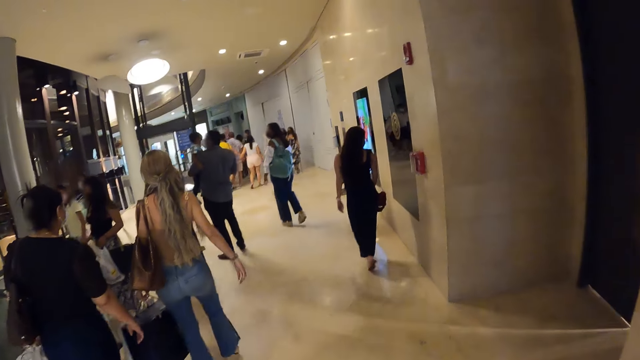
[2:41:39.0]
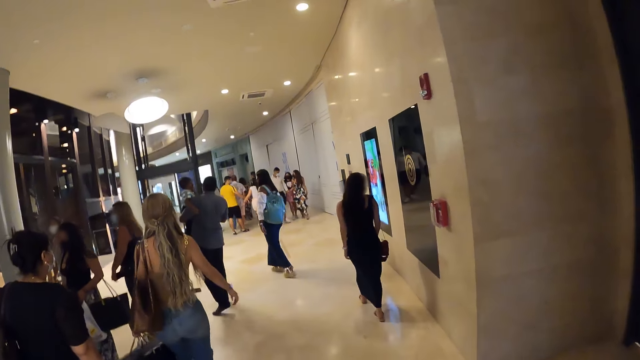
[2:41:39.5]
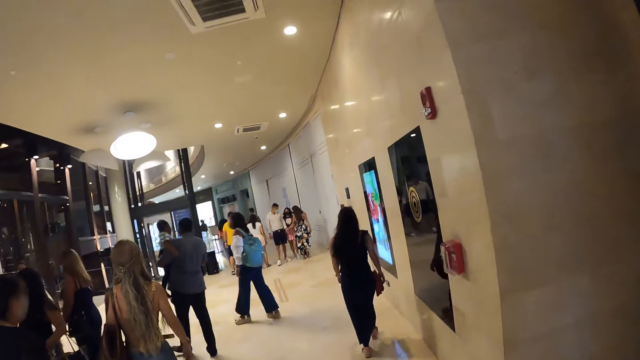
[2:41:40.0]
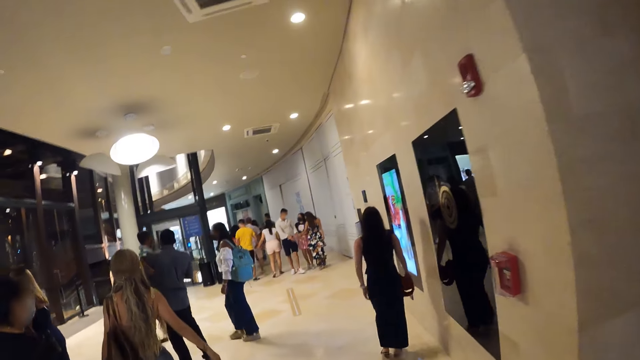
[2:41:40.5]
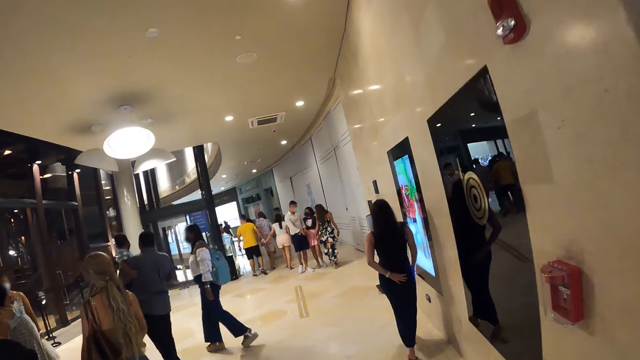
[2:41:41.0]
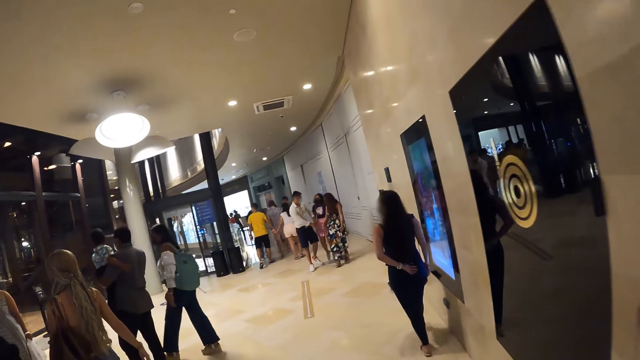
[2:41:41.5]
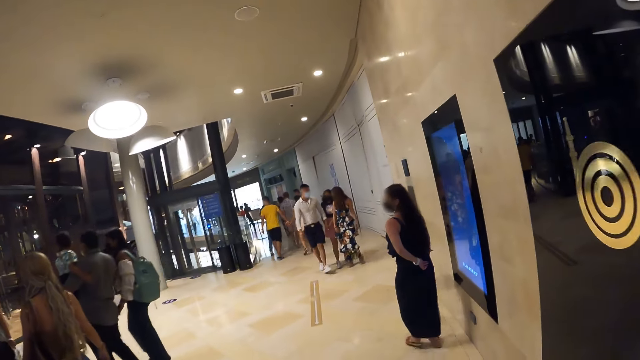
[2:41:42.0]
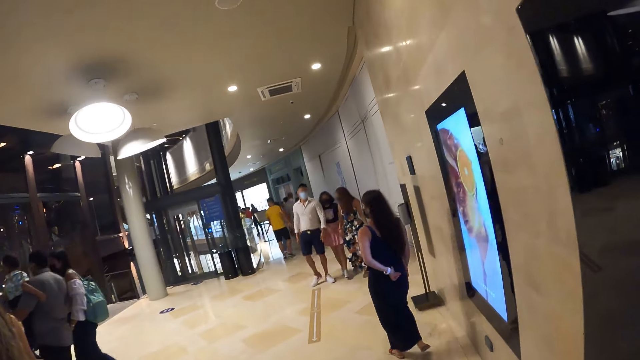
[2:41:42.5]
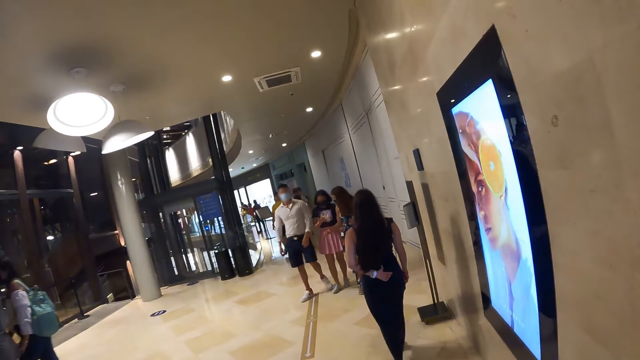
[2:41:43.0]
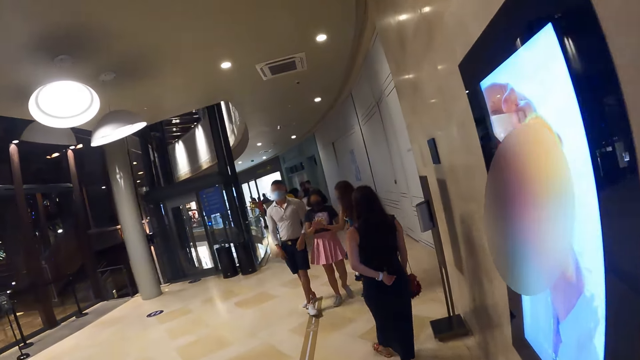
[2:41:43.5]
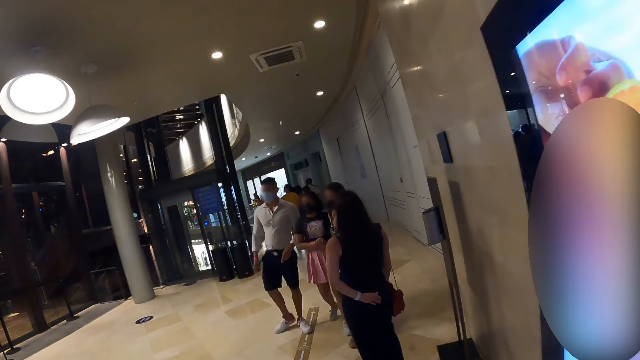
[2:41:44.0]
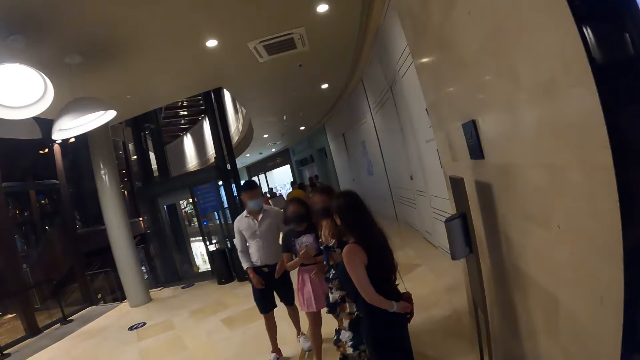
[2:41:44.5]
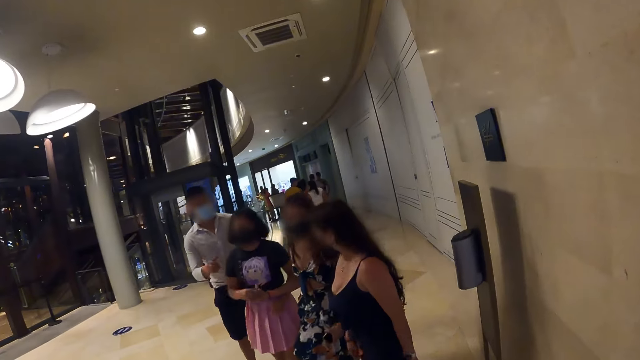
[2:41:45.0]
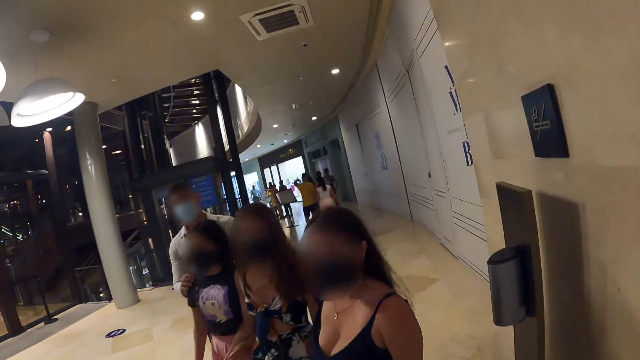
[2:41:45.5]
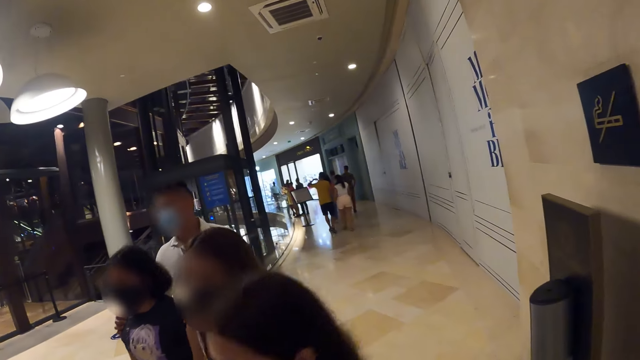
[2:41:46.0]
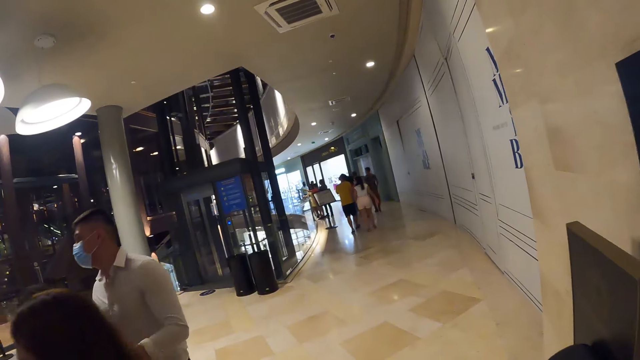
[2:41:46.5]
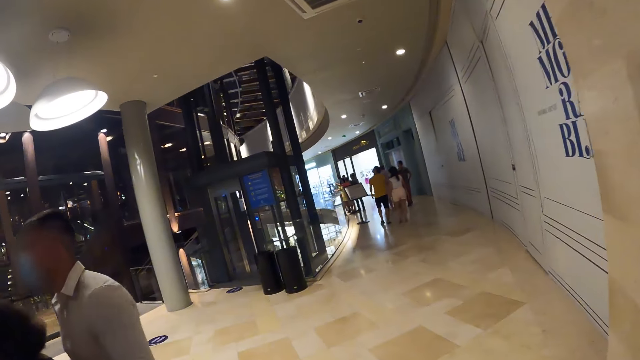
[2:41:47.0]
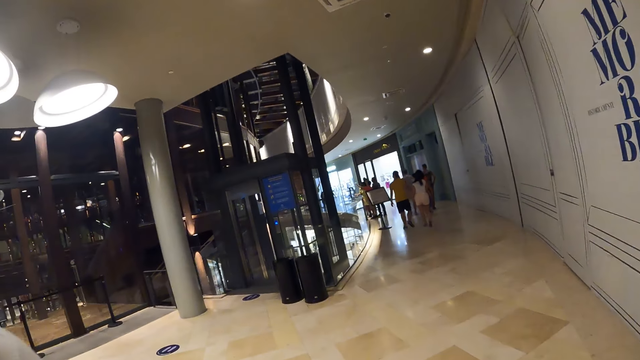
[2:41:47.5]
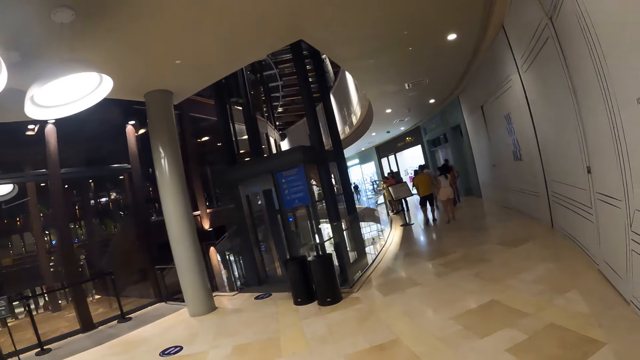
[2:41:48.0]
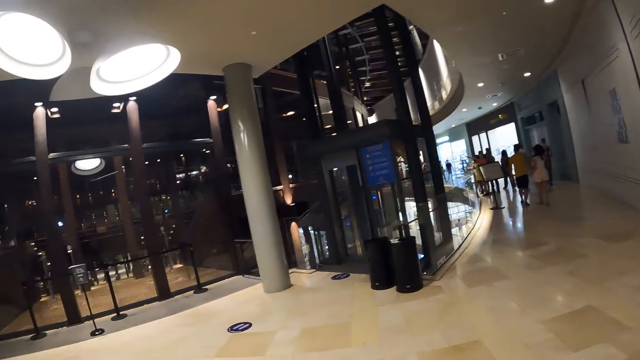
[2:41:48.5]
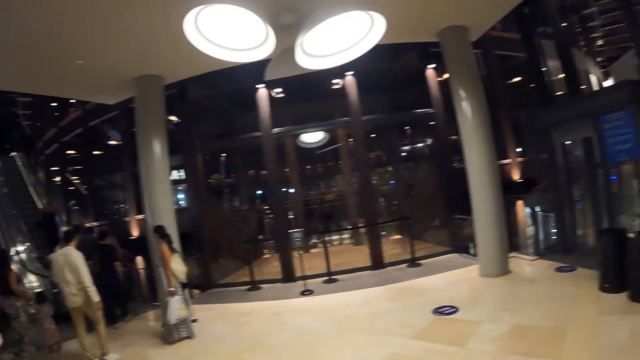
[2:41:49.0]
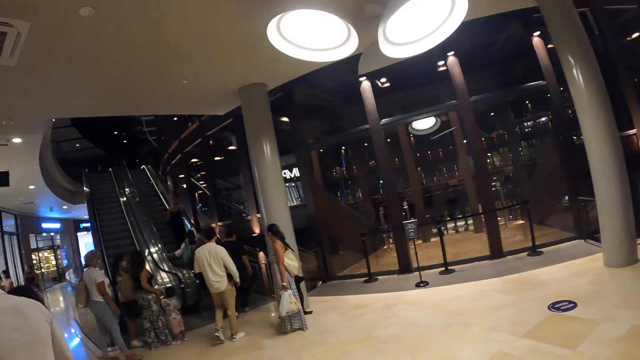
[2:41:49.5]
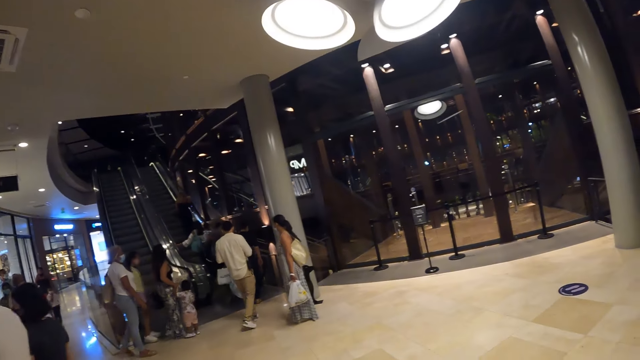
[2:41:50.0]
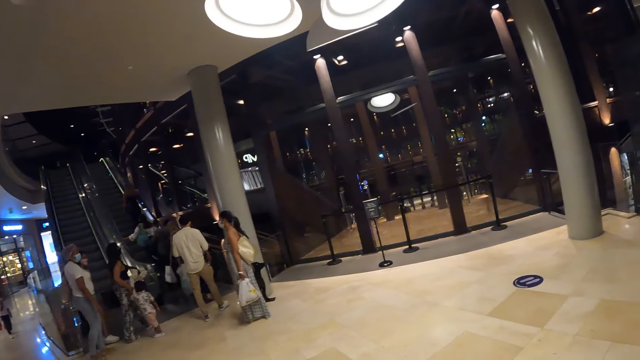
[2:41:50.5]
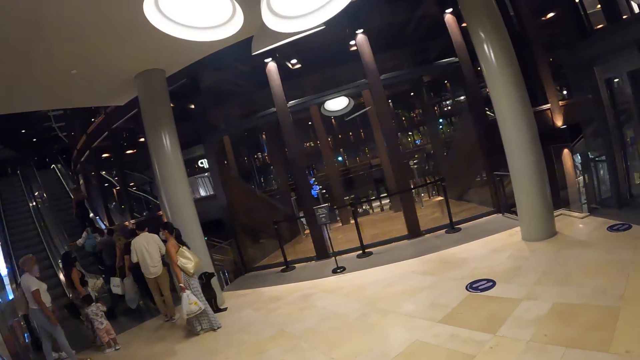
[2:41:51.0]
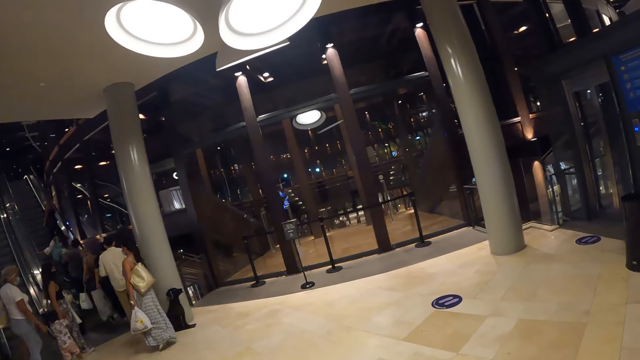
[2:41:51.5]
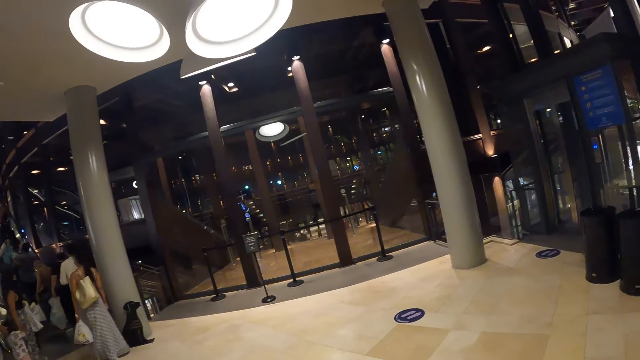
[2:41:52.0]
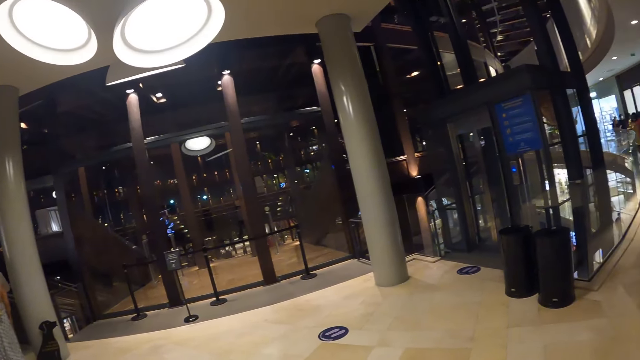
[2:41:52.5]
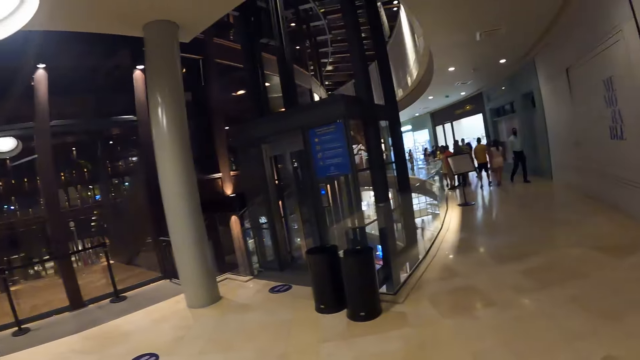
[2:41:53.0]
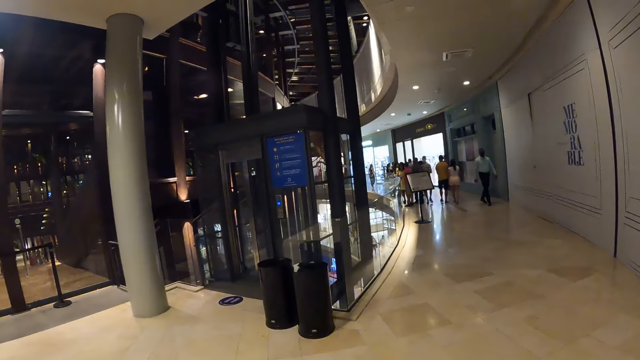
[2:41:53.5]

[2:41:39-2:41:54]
The camera wearer interacts with people. They look around in a room of a building.

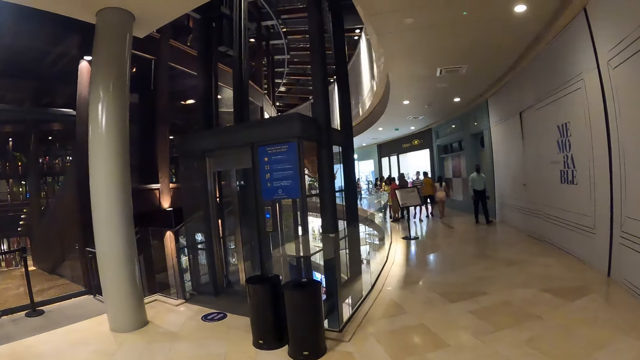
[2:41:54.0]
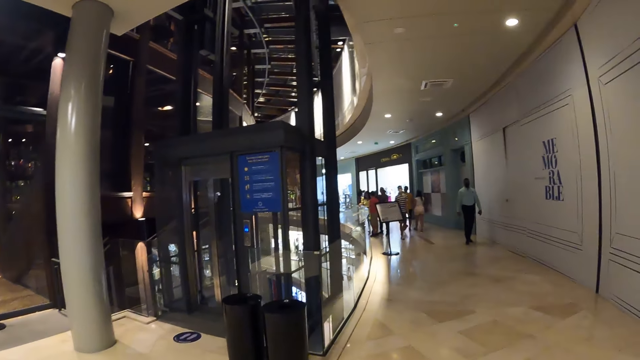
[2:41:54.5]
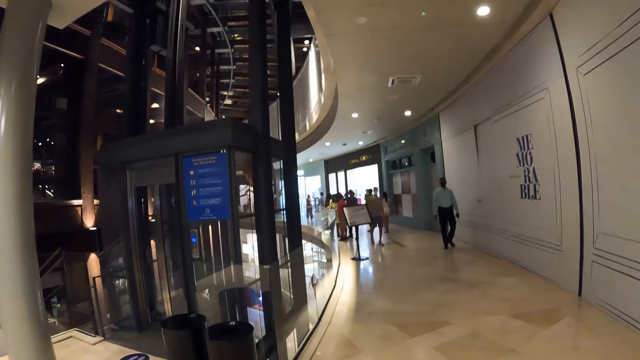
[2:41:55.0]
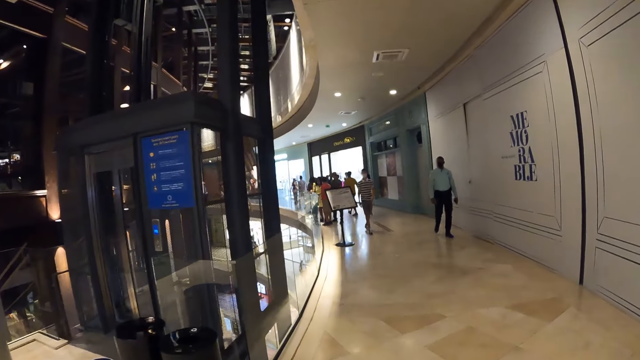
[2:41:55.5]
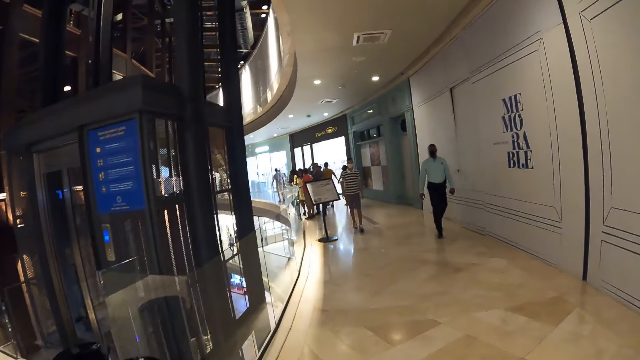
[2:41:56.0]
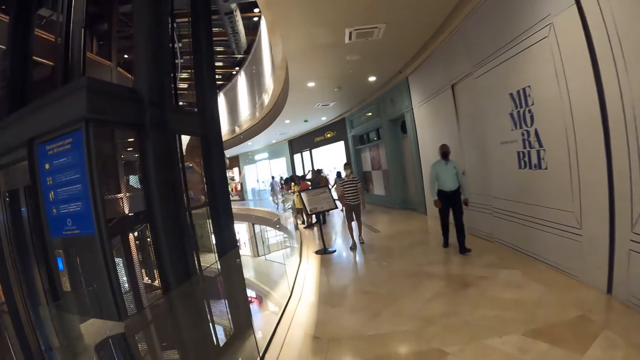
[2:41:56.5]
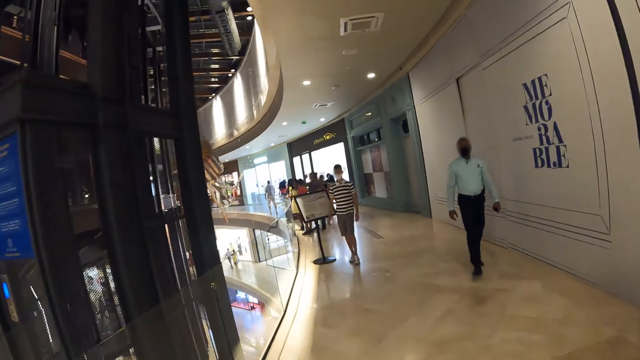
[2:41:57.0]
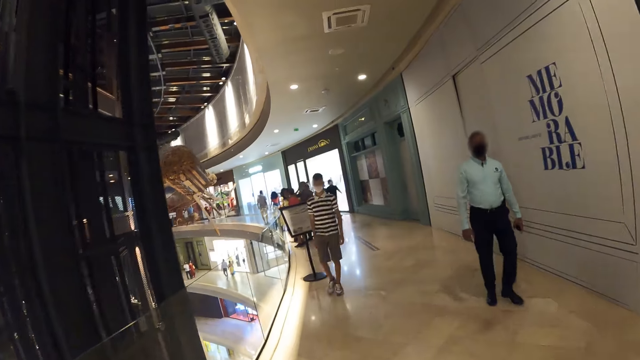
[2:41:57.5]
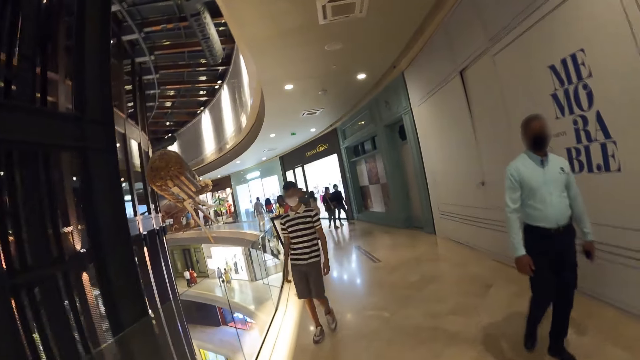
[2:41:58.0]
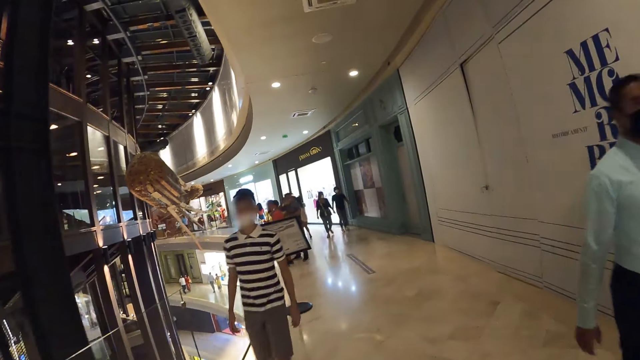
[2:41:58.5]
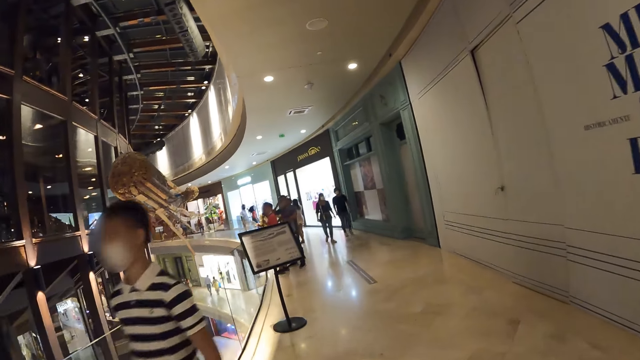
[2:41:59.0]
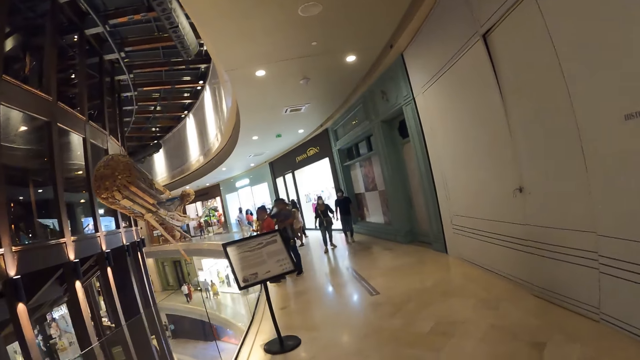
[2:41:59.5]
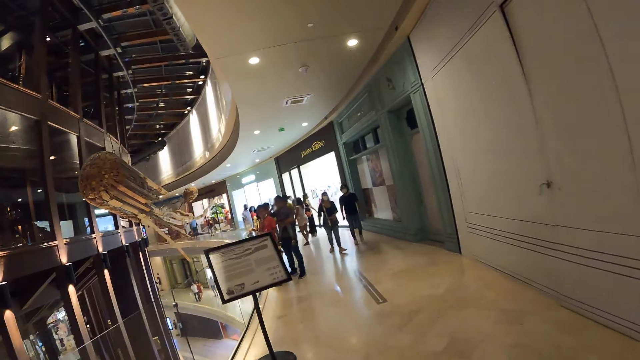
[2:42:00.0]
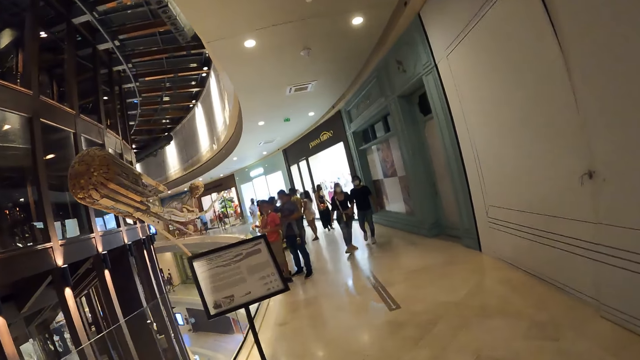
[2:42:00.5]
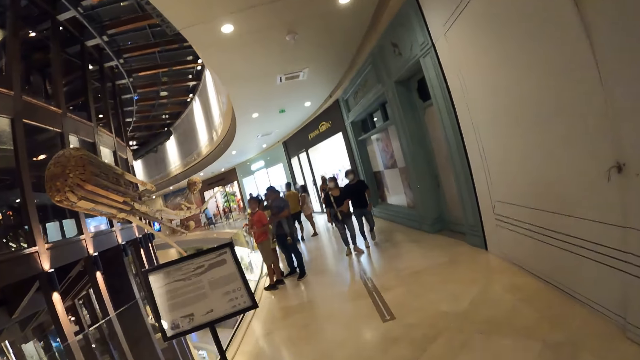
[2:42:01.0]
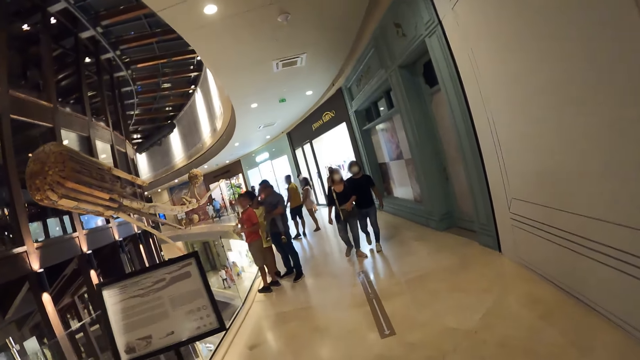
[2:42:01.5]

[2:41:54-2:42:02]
A man walks towards the camera wearer.
